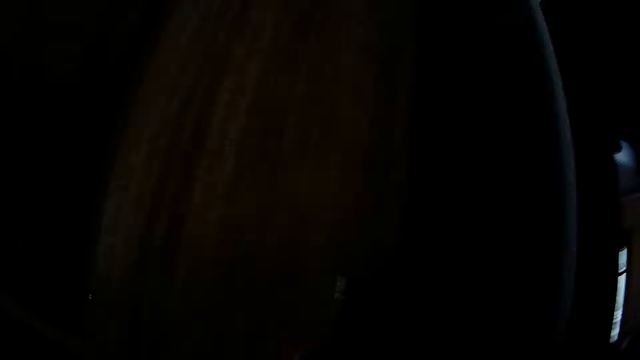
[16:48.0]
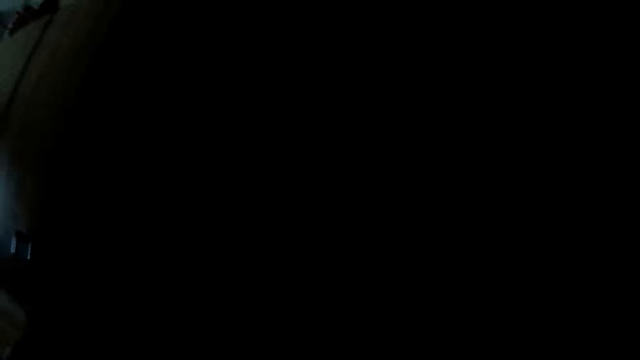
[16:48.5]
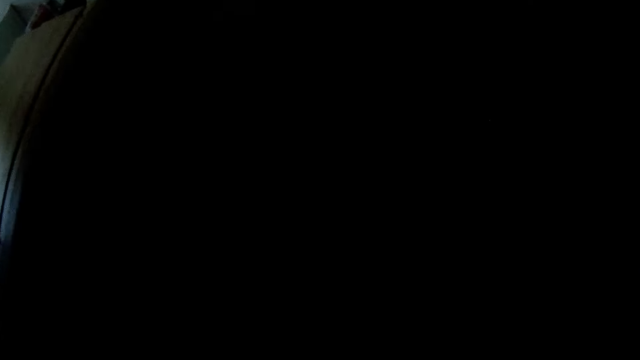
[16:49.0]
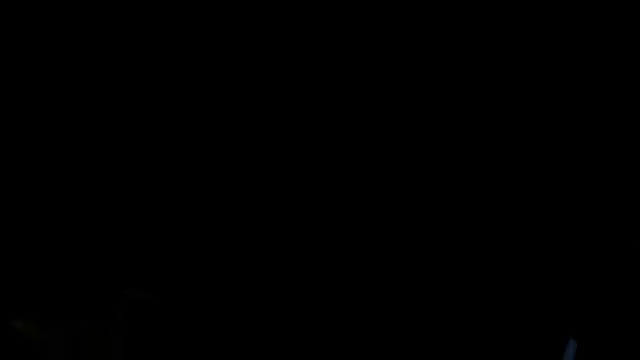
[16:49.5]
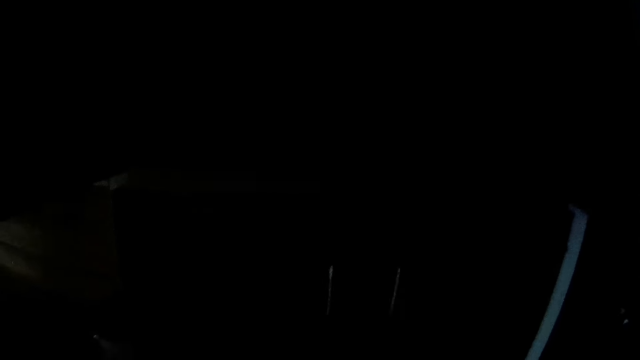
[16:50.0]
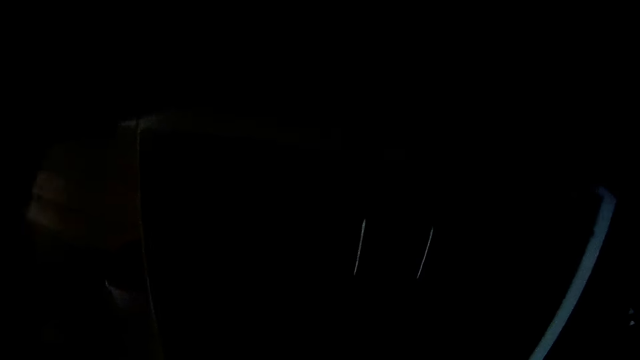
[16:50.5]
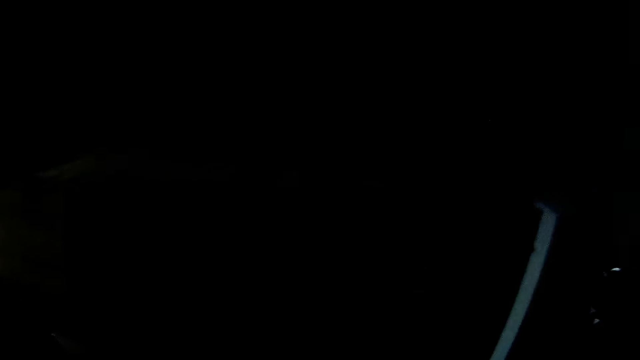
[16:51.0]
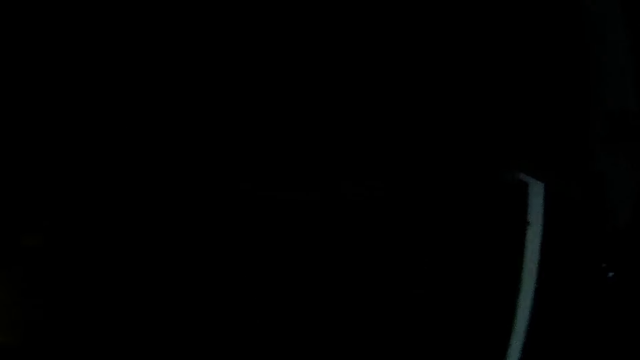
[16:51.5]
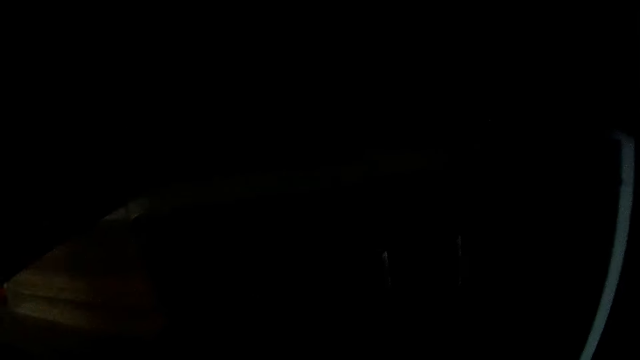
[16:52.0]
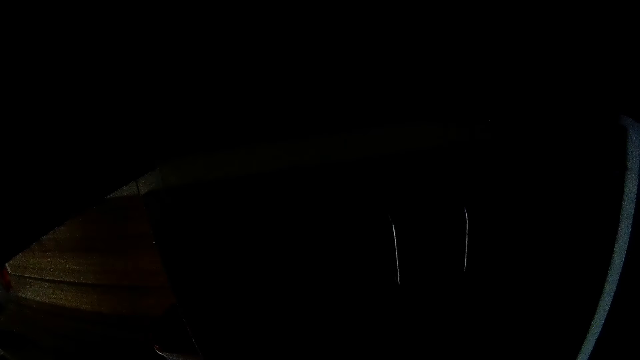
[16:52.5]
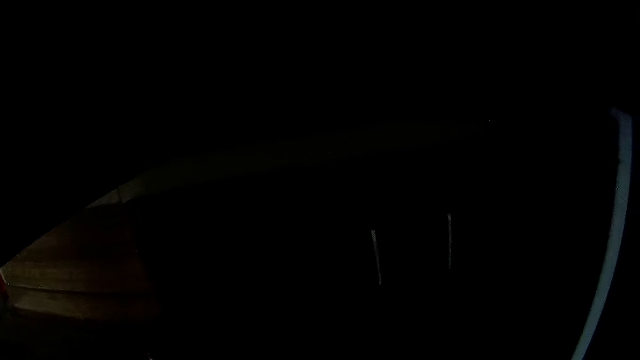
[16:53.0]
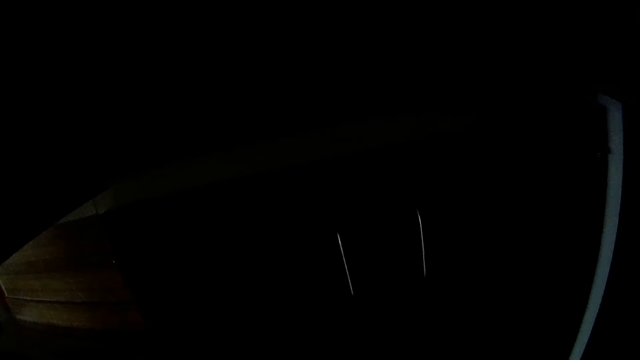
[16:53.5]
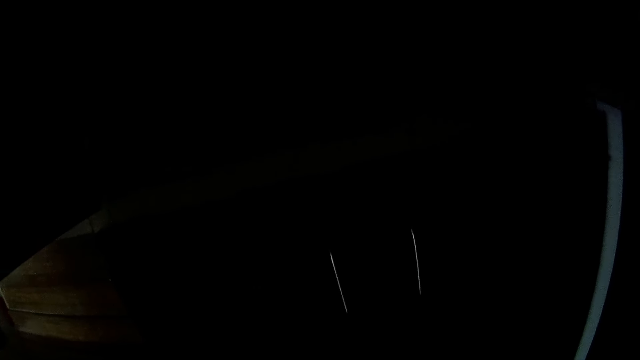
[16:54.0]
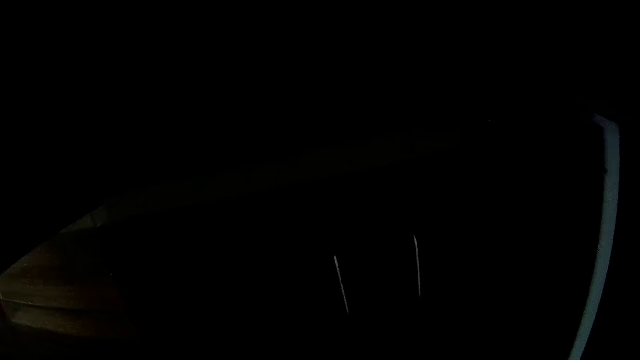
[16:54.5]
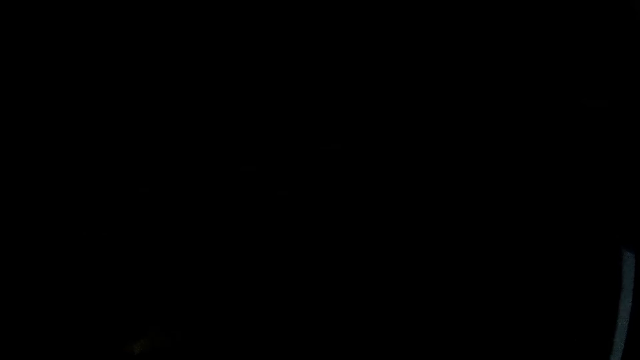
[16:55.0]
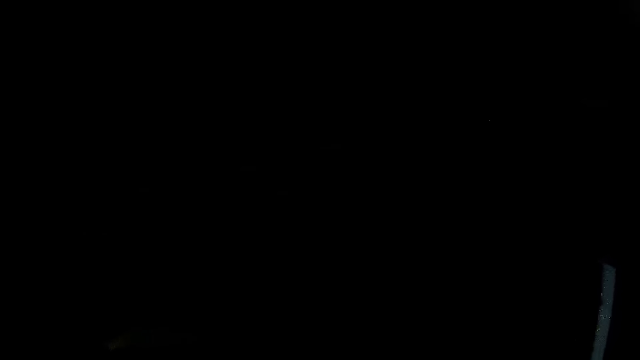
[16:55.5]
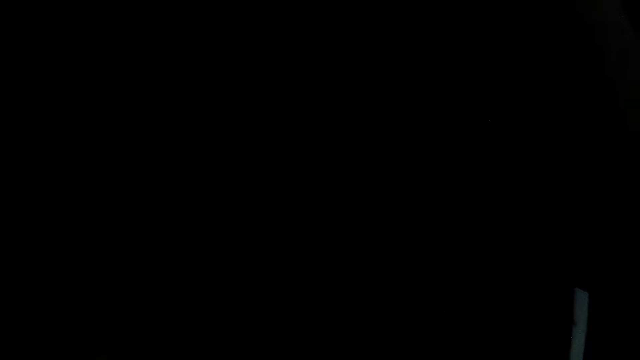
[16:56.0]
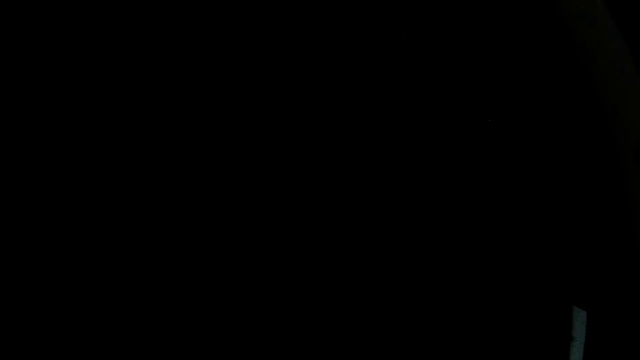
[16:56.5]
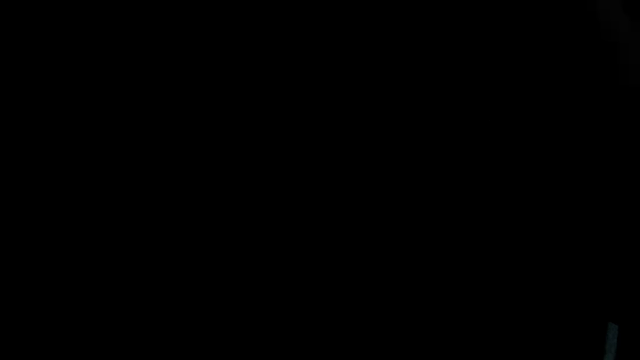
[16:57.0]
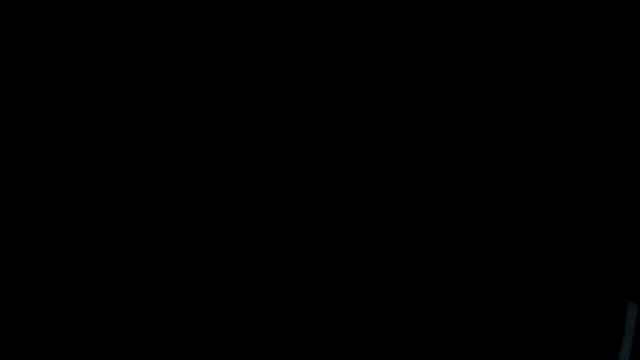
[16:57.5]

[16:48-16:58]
The camera wearer opens the cupboard with his left hand.

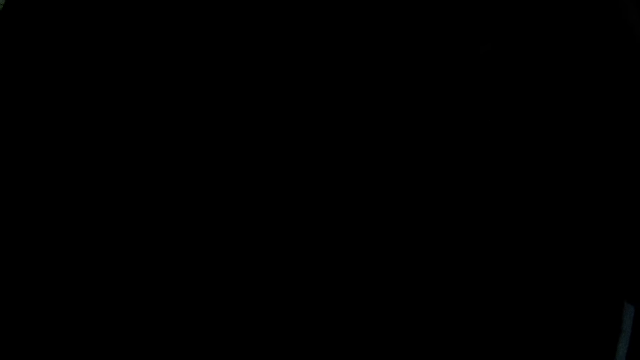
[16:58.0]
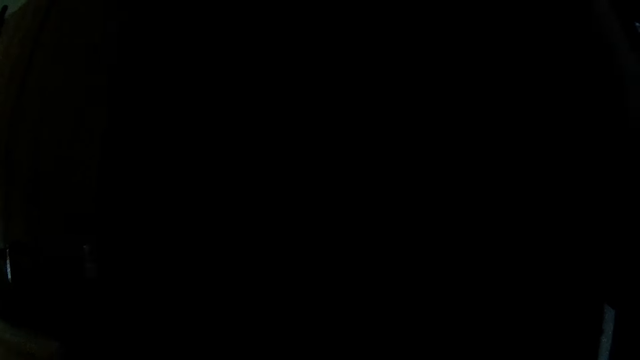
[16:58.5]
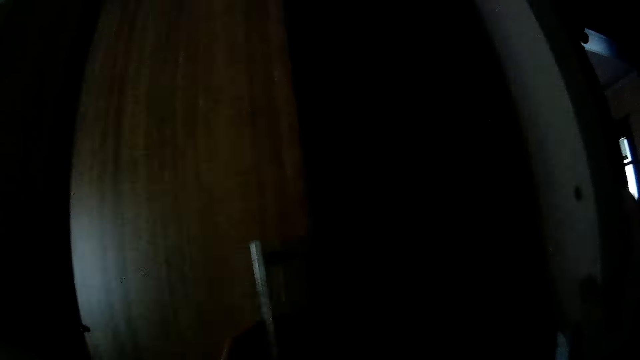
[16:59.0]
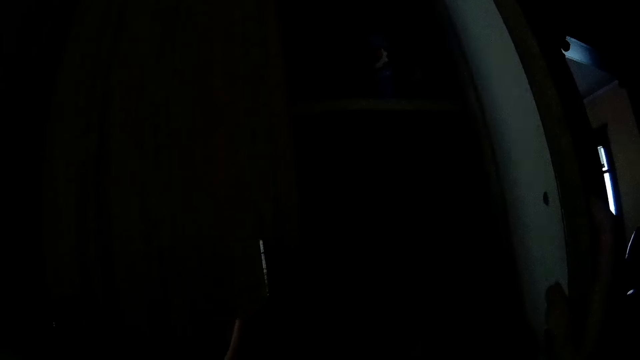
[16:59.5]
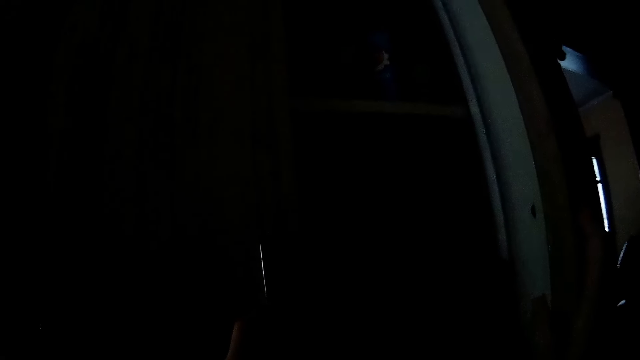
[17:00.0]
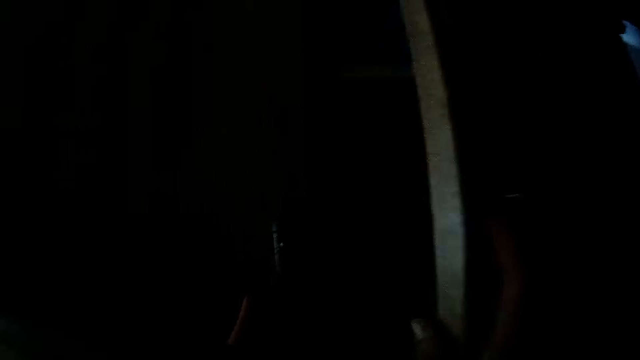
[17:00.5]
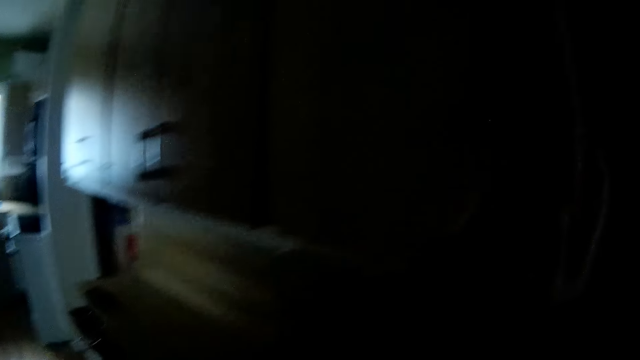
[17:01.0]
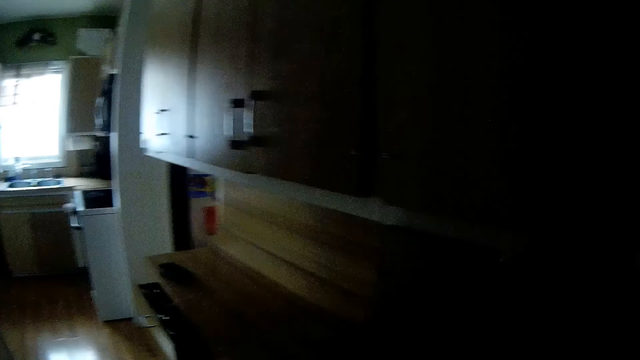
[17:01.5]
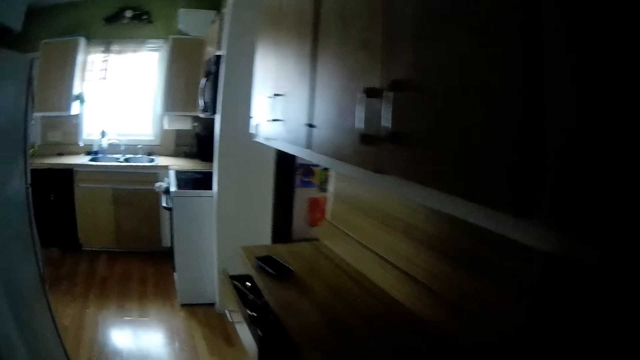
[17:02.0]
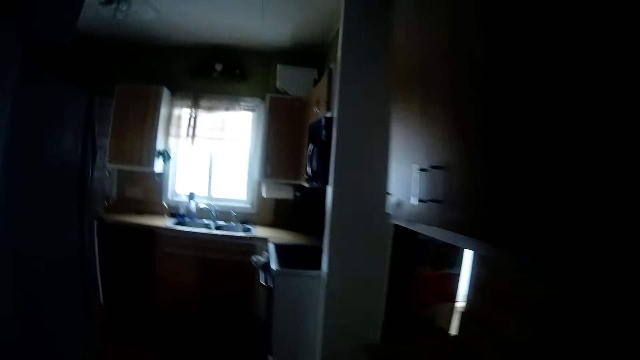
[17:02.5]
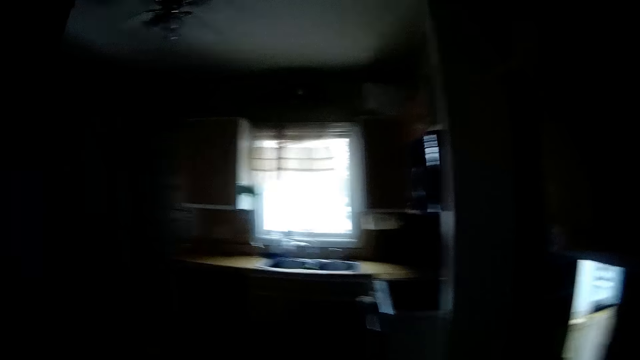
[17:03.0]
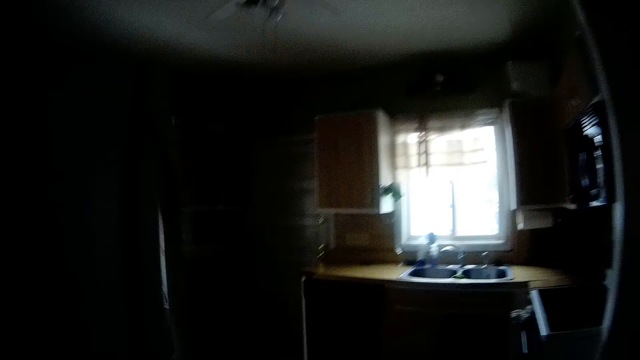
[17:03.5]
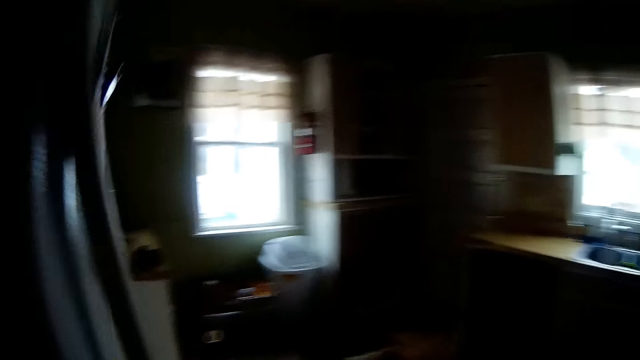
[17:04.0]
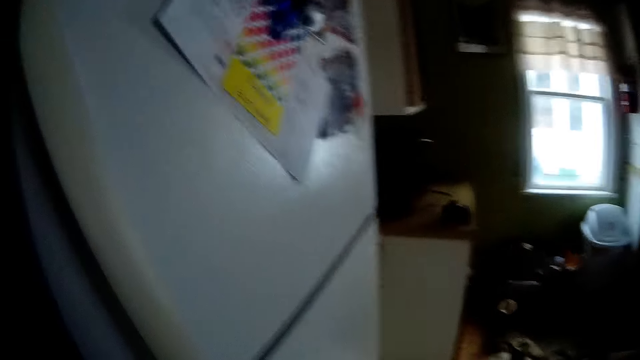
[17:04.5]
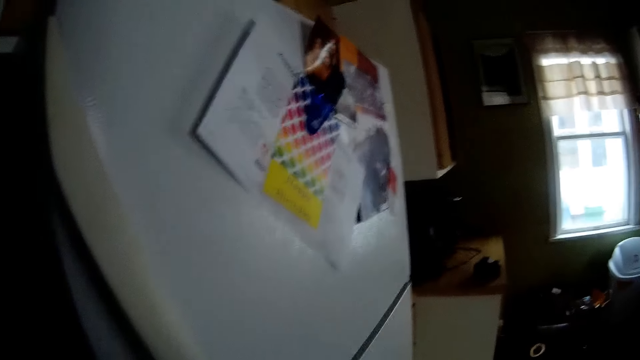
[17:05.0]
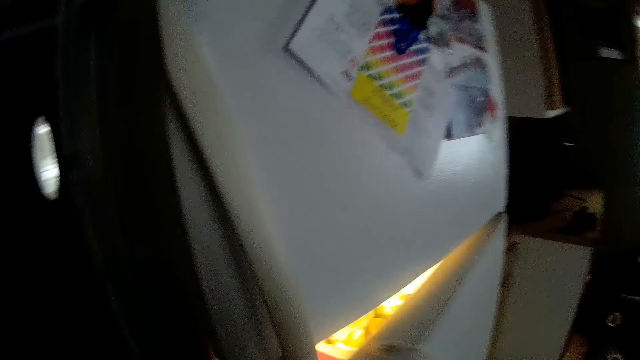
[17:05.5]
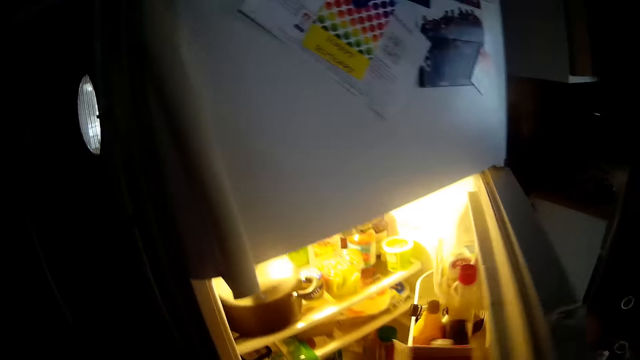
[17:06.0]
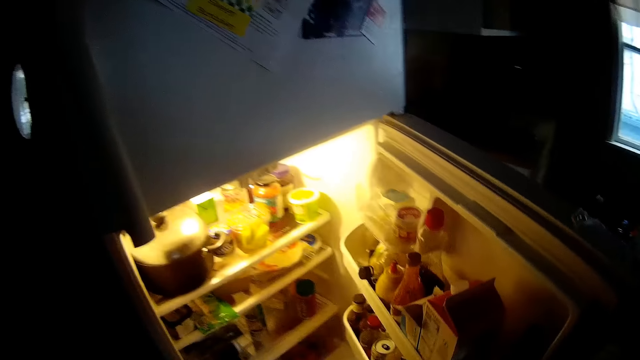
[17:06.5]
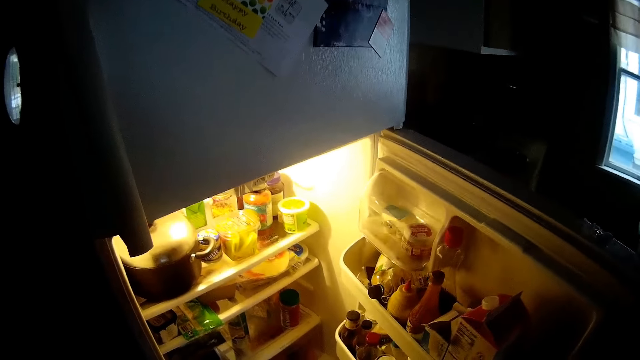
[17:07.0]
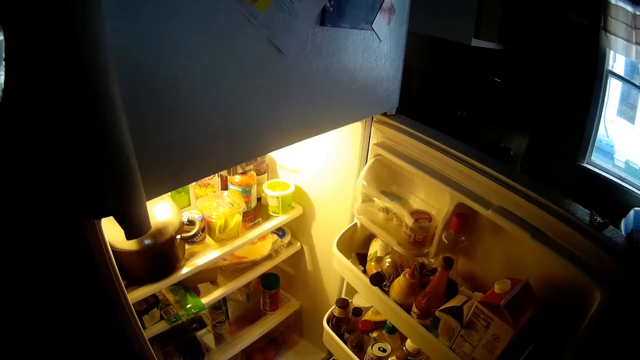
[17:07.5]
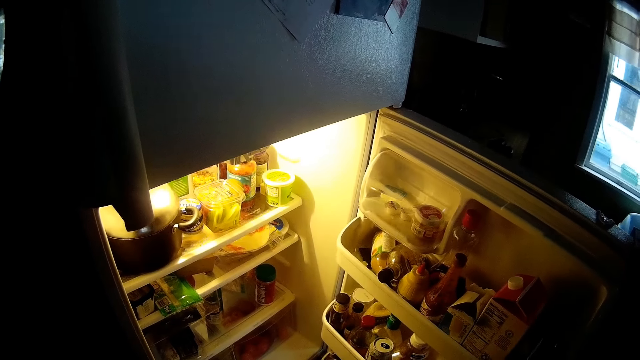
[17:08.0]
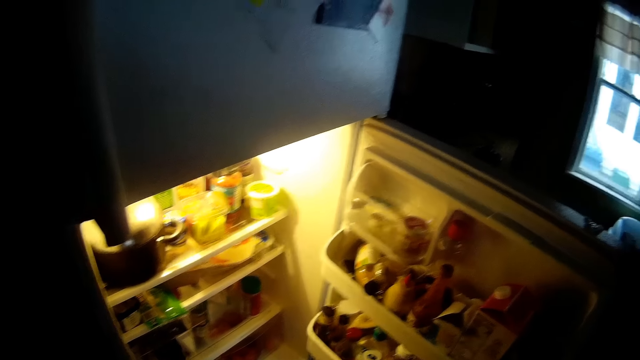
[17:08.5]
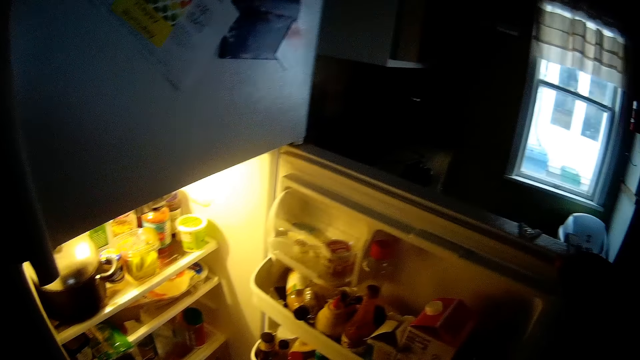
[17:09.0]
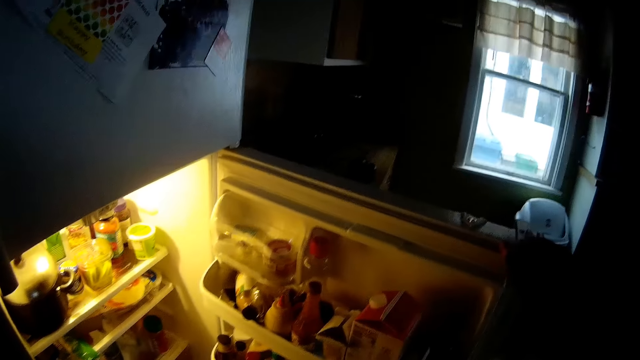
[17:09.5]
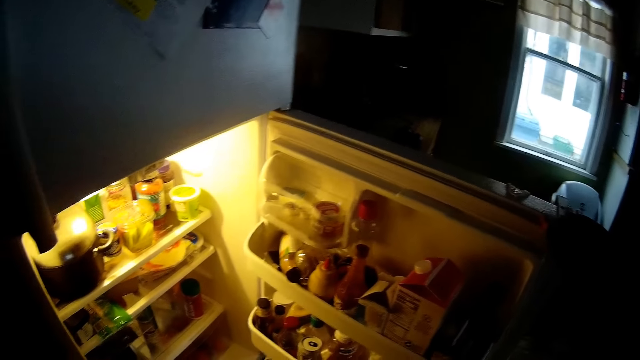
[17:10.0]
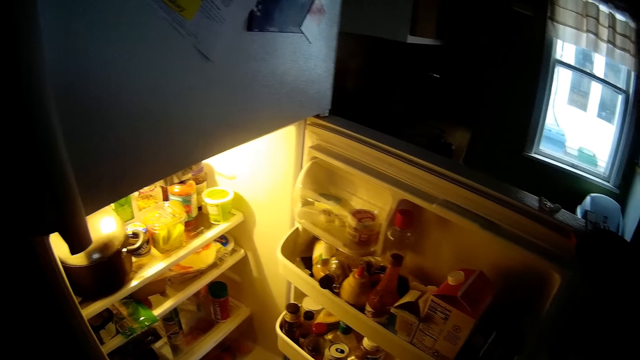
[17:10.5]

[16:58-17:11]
The camera wearer closes the cupboard with both hands. They walk towards the fridge. They open the fridge.
